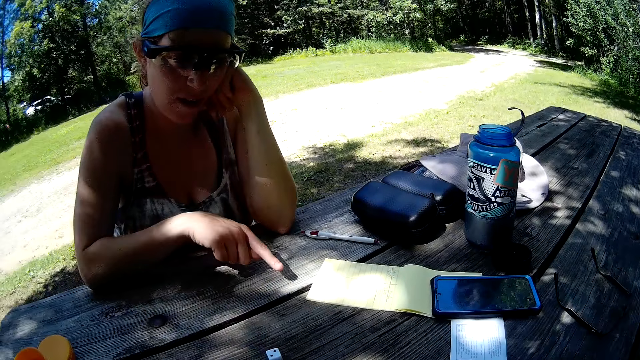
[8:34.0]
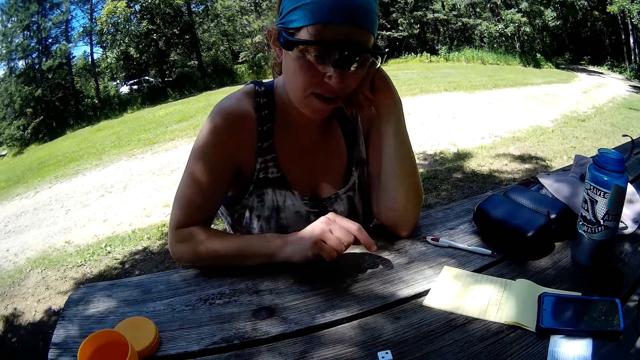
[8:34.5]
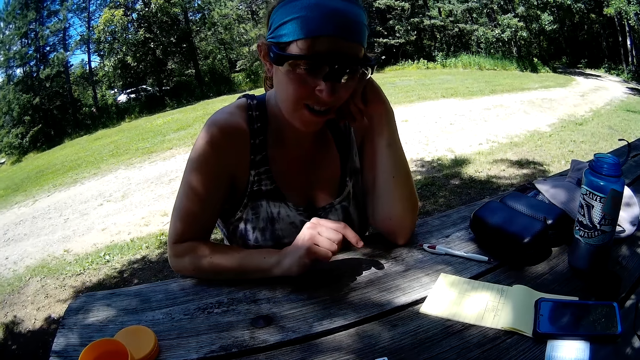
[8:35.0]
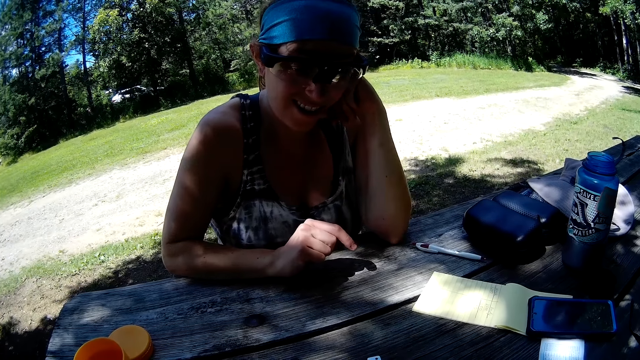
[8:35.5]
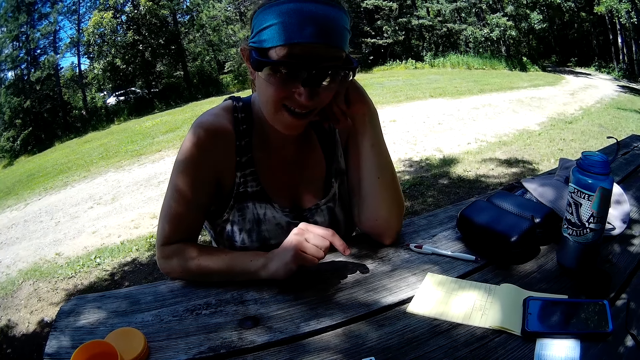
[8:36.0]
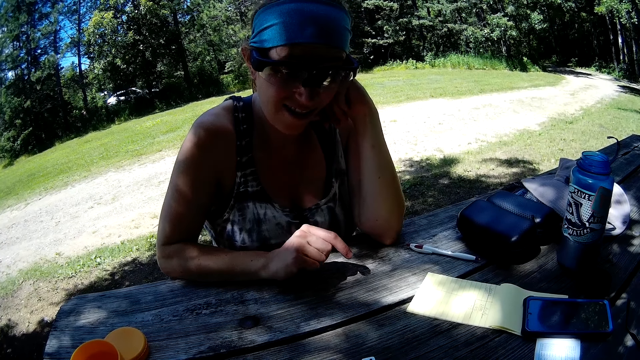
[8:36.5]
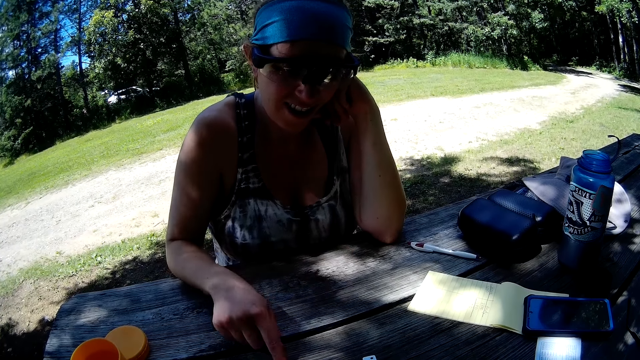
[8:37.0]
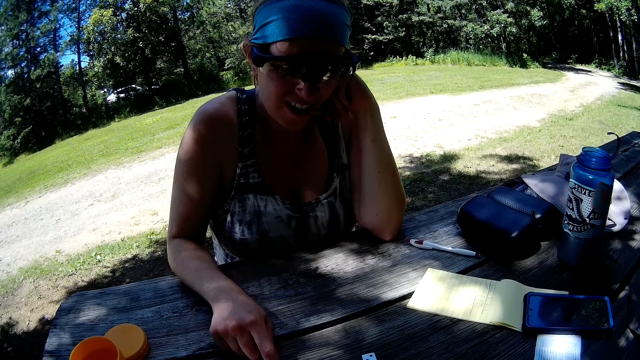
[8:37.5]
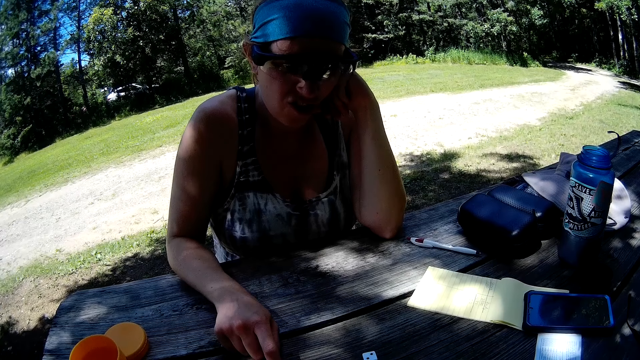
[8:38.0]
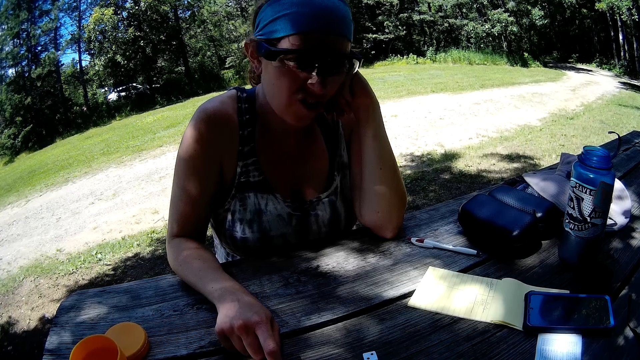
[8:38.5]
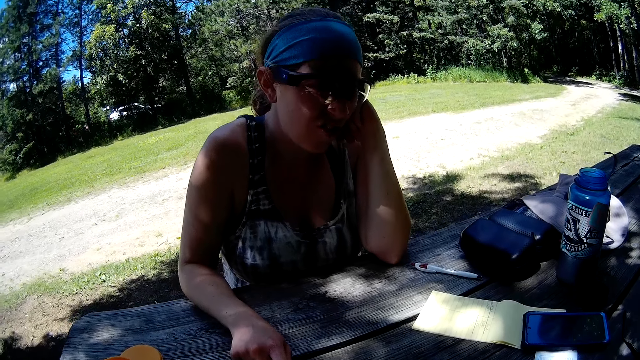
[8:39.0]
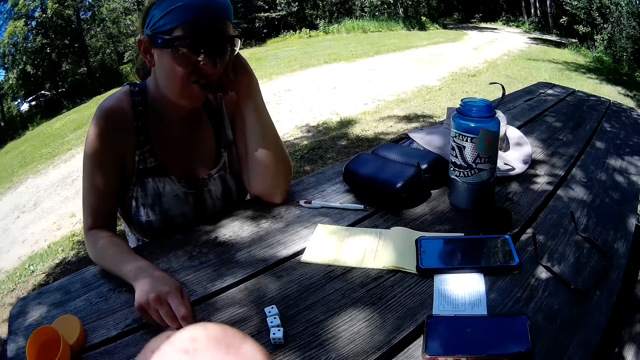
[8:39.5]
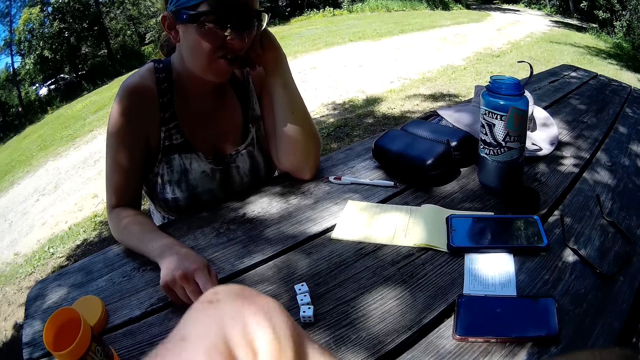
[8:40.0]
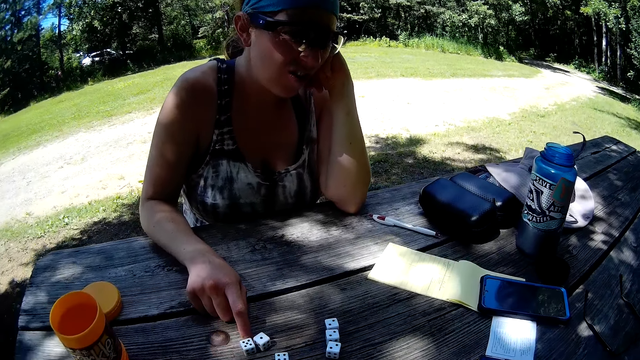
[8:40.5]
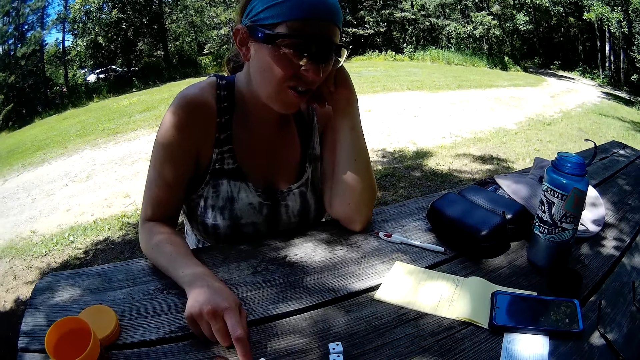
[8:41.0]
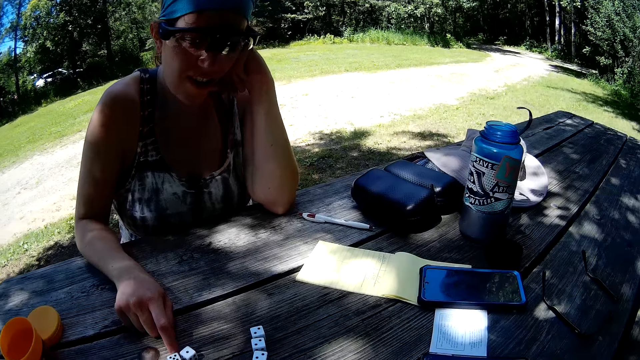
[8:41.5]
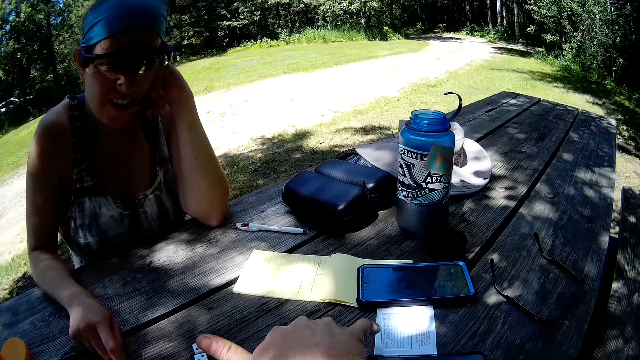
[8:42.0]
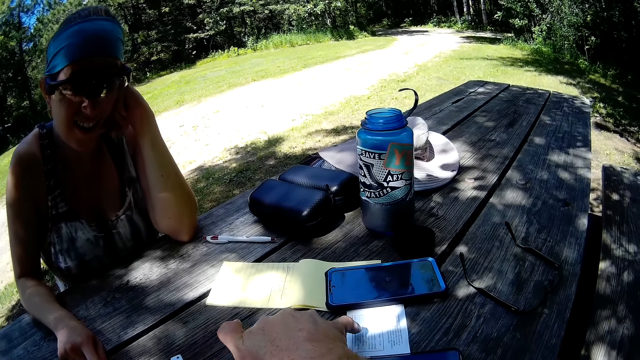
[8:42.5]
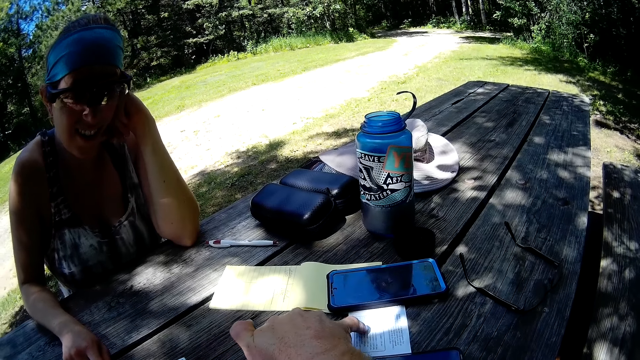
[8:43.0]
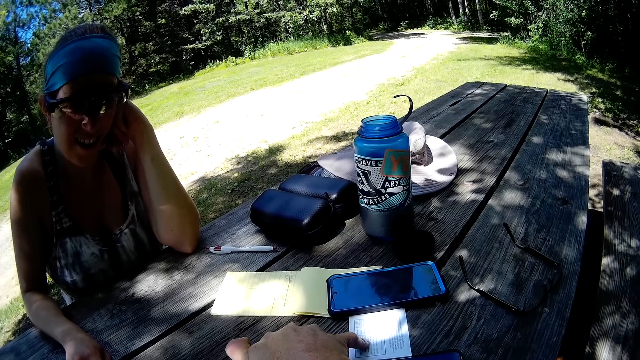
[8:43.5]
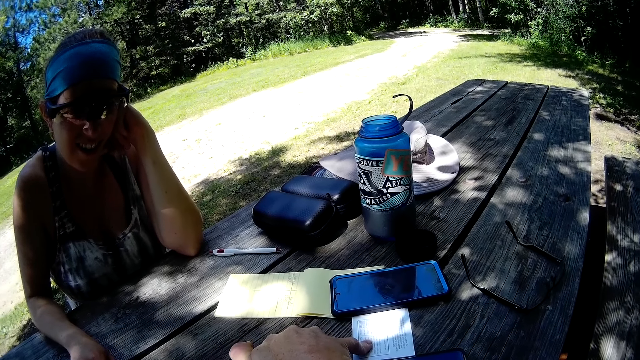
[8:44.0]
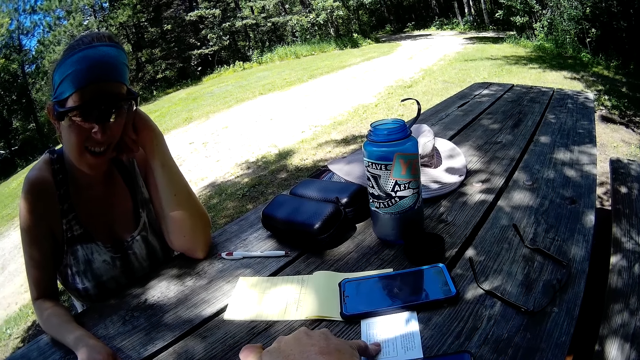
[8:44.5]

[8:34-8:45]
The woman touches the table with her right hand. The woman touches a die on the table with her right forefinger. The camera wearer touches the paper on the table with his pinky finger. He reads a small book.

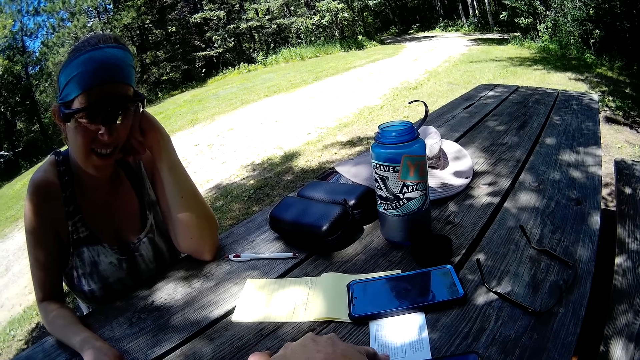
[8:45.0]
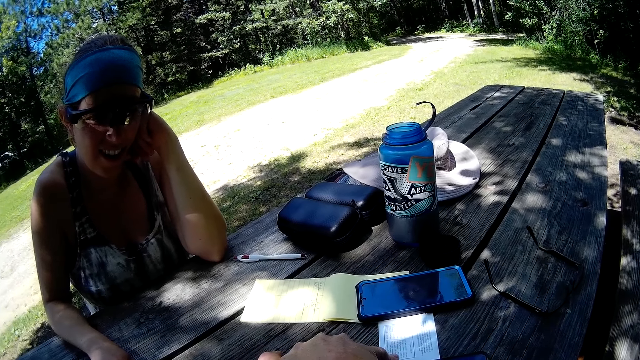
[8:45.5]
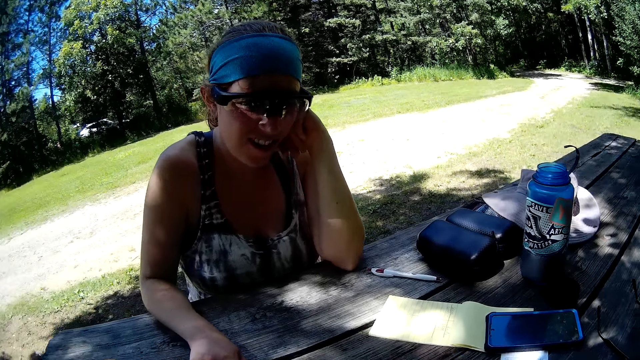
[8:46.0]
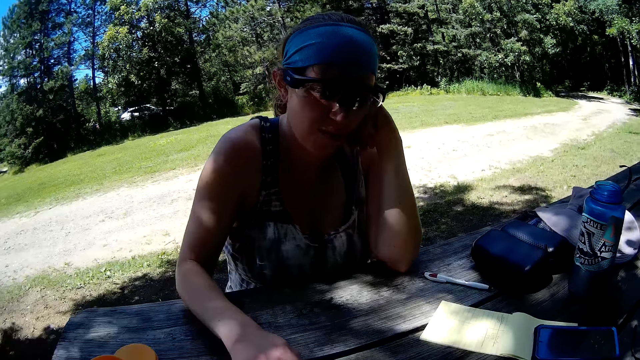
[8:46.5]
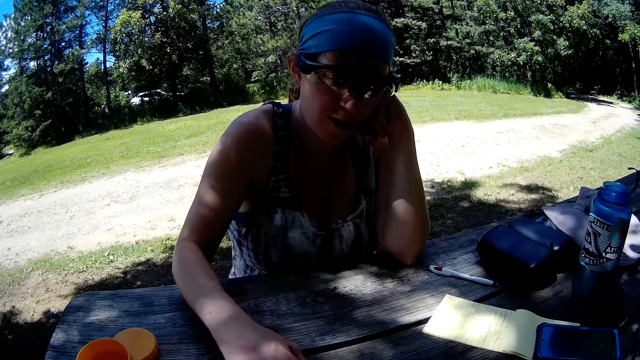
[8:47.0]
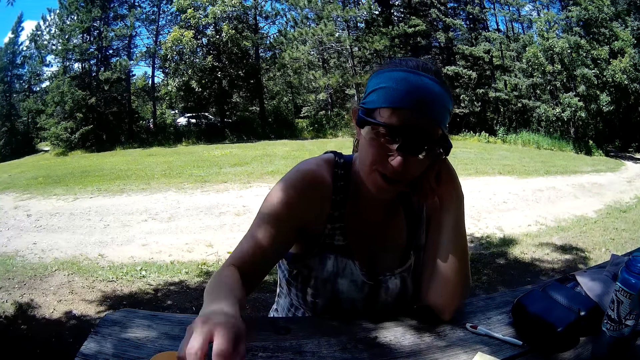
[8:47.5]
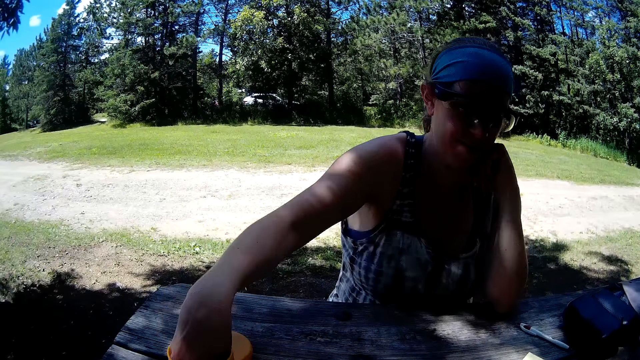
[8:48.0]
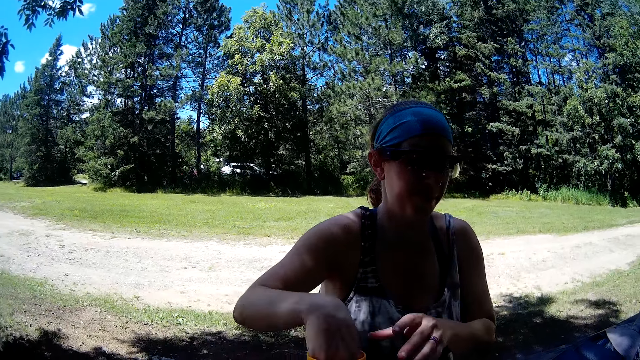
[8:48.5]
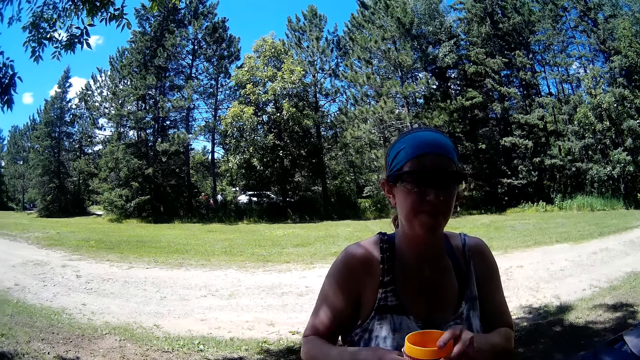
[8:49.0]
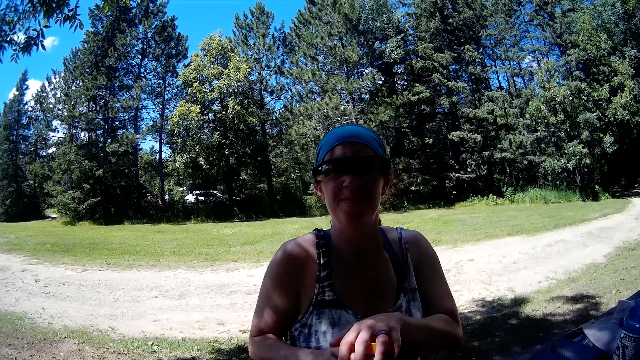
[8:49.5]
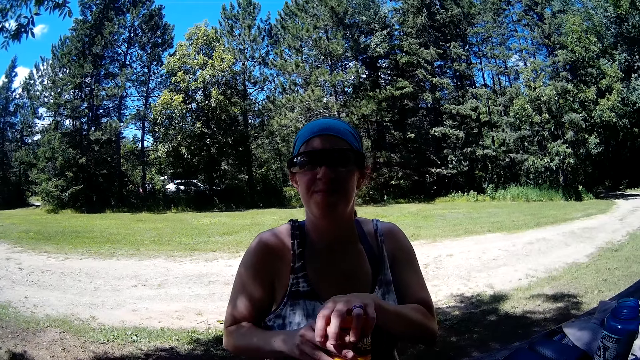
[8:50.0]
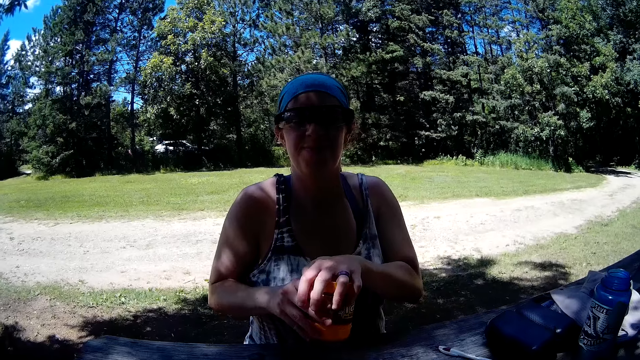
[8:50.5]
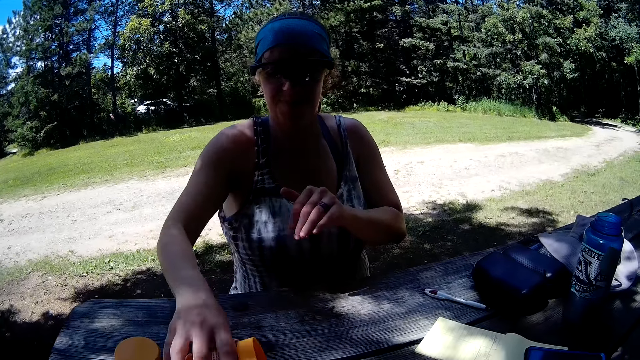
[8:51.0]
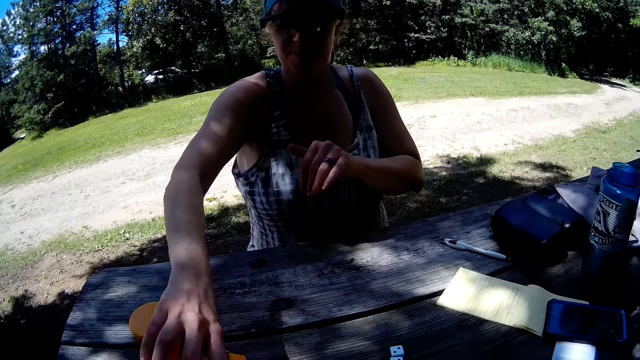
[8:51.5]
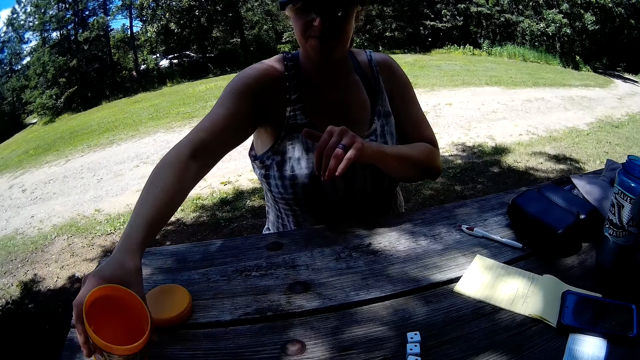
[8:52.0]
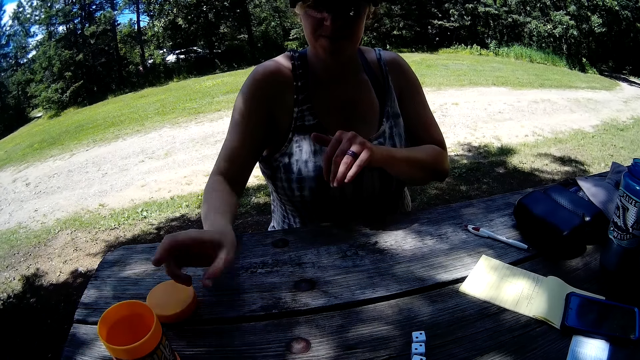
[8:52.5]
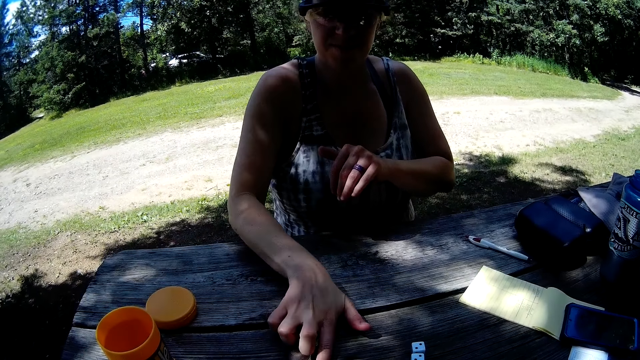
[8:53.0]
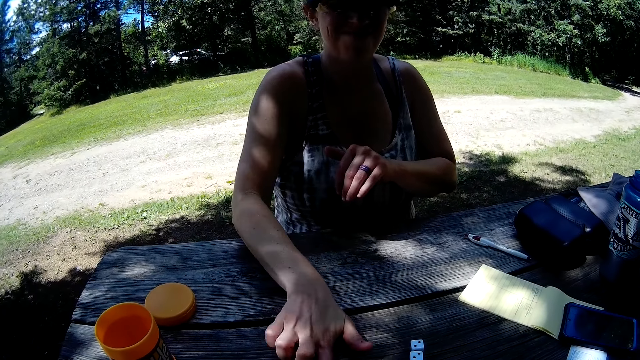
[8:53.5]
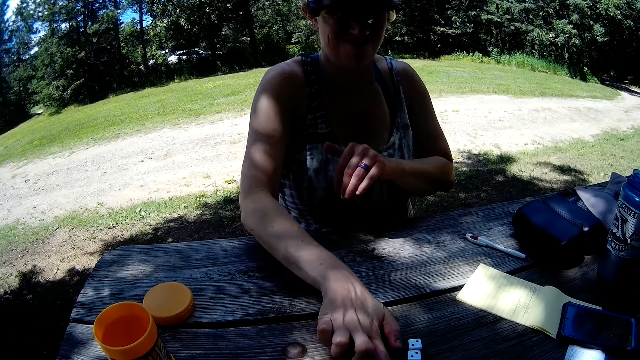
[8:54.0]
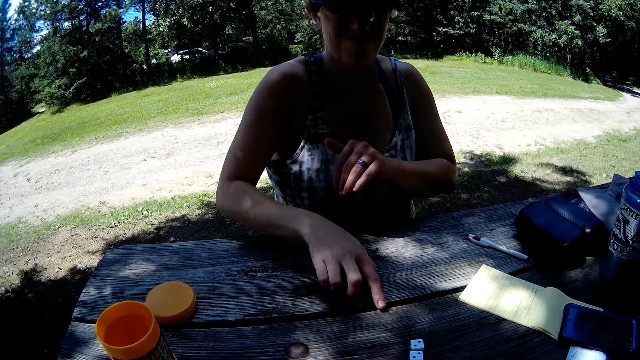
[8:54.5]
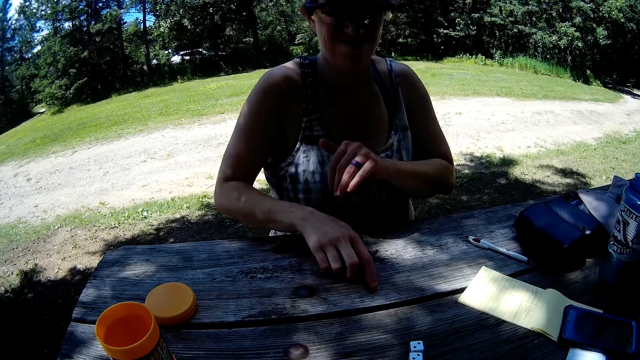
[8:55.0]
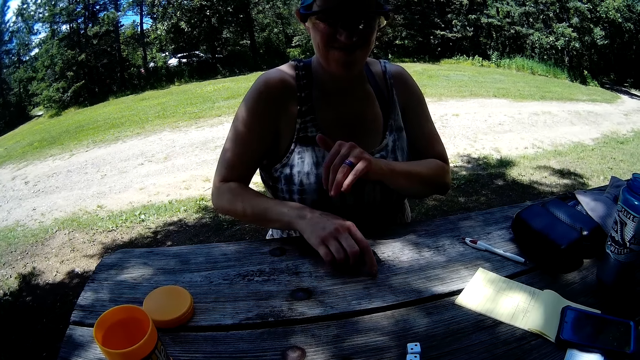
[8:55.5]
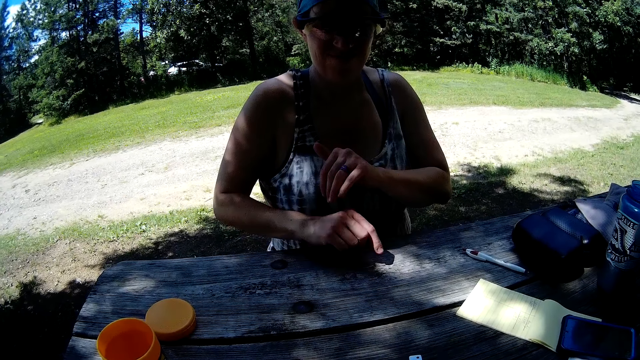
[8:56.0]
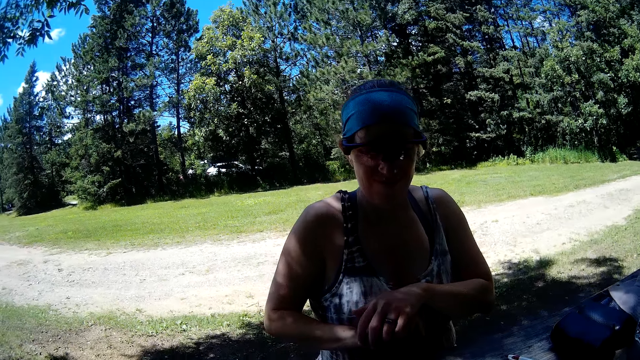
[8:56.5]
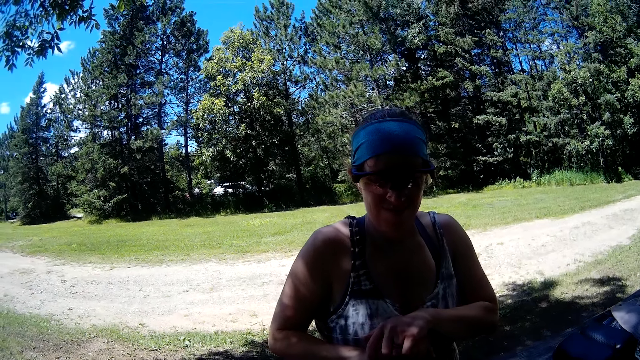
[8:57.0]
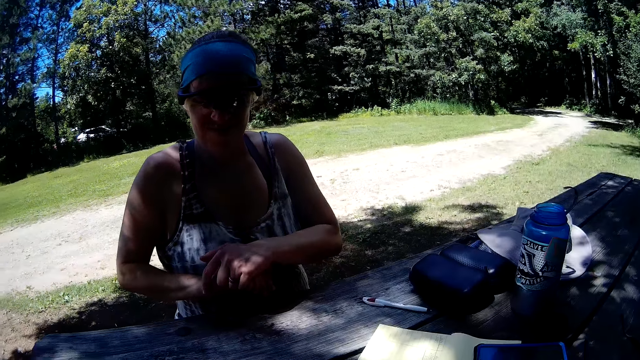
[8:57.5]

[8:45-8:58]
The woman picks some dice from the table with her right hand. The woman drops the dice in her right hand into the plastic cup on the table. The woman takes the plastic cup from the table with her right hand. The woman holds the plastic cup with both hands. The woman shakes the plastic cup in both hands. The woman pours the dice in the plastic cup on the table with her right hand. The woman drops the plastic cup on the table with her right hand. The woman moves some dice on the table with her right forefinger. The woman clasps both hands.
